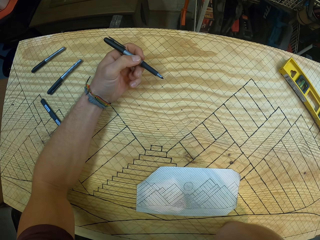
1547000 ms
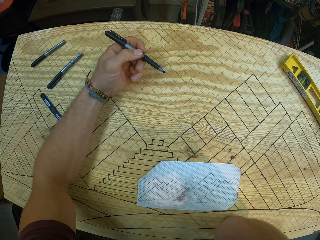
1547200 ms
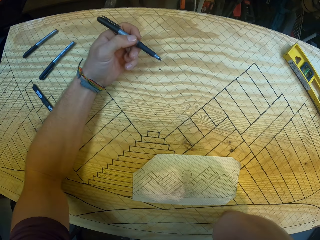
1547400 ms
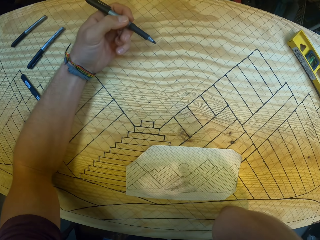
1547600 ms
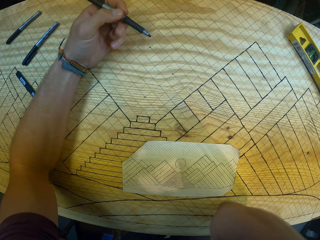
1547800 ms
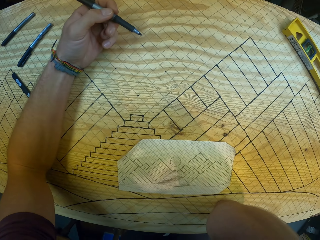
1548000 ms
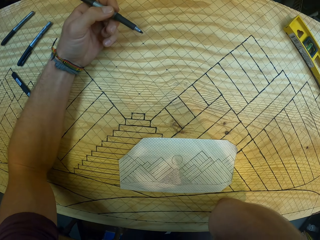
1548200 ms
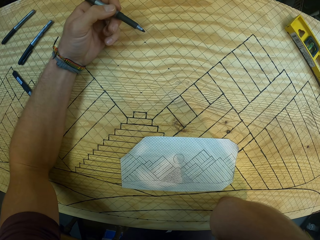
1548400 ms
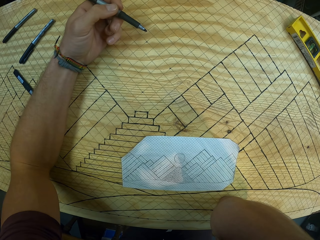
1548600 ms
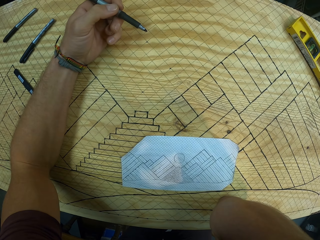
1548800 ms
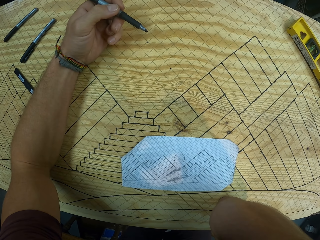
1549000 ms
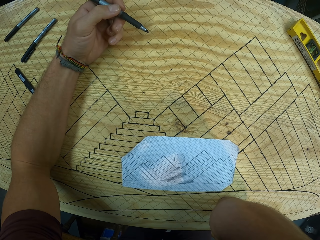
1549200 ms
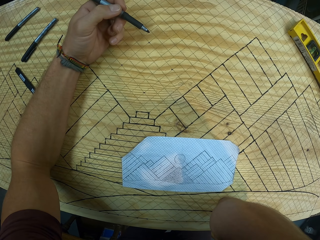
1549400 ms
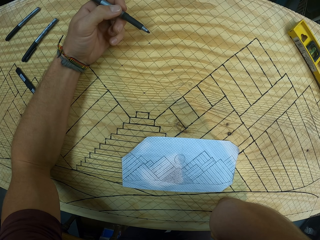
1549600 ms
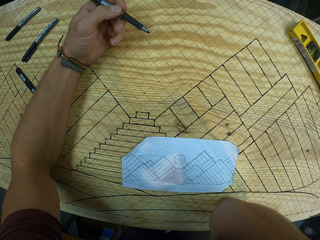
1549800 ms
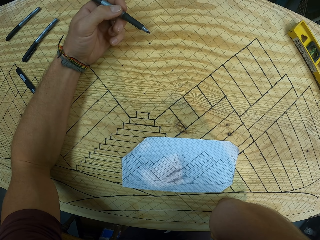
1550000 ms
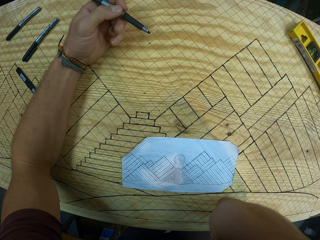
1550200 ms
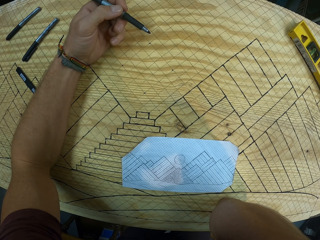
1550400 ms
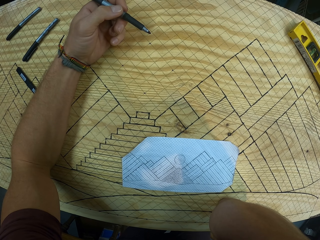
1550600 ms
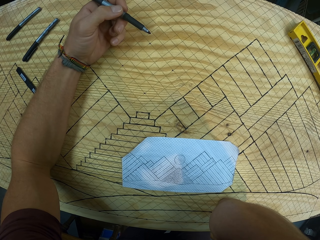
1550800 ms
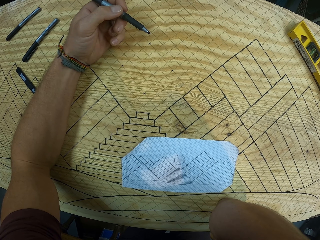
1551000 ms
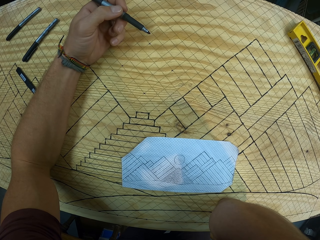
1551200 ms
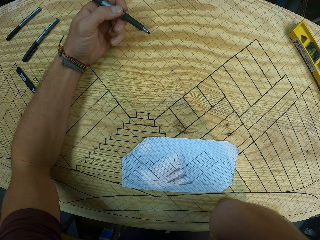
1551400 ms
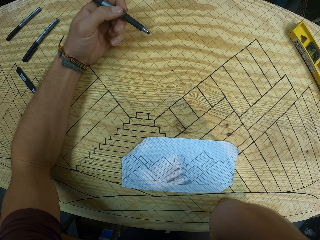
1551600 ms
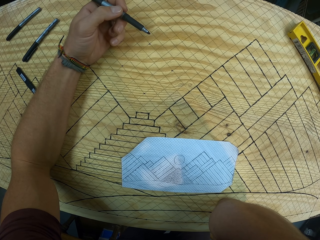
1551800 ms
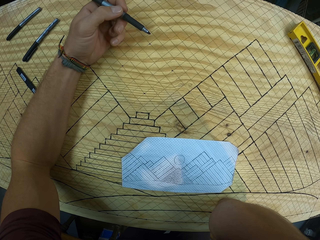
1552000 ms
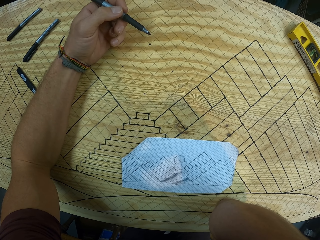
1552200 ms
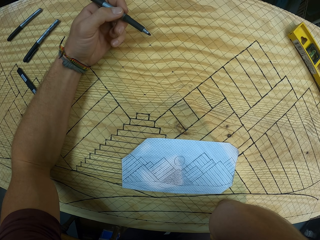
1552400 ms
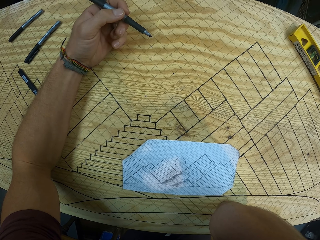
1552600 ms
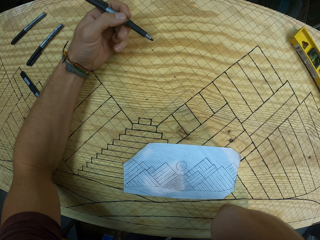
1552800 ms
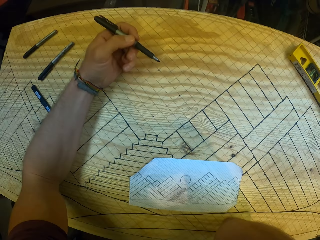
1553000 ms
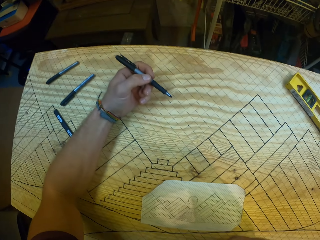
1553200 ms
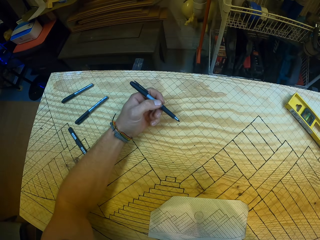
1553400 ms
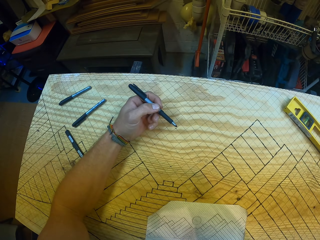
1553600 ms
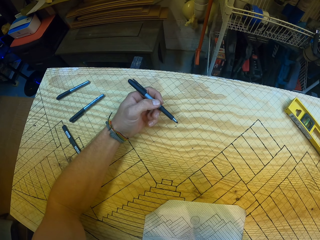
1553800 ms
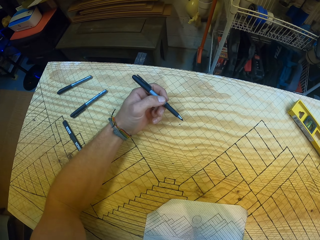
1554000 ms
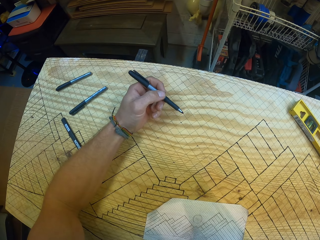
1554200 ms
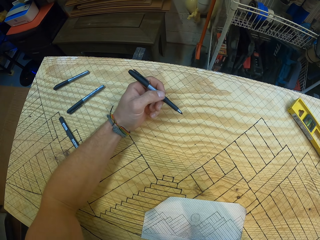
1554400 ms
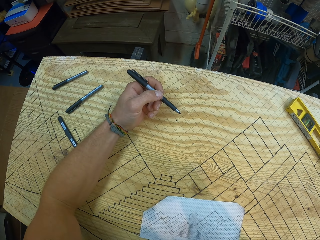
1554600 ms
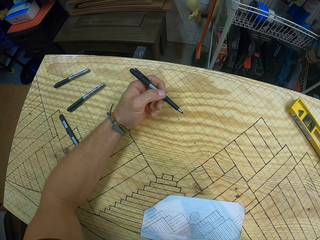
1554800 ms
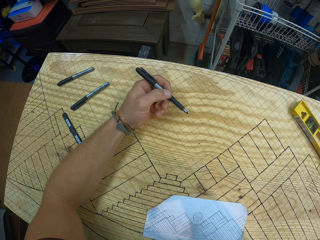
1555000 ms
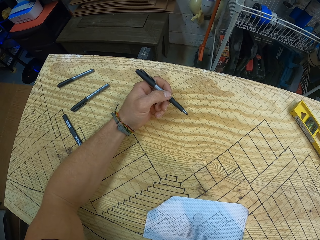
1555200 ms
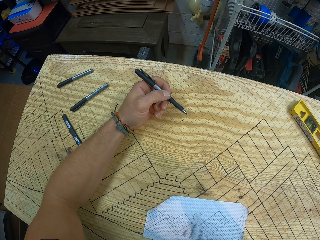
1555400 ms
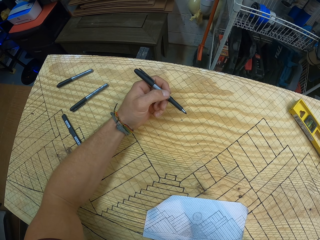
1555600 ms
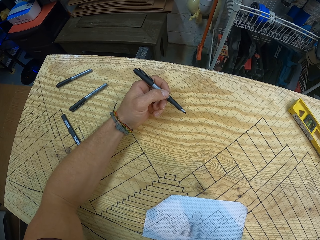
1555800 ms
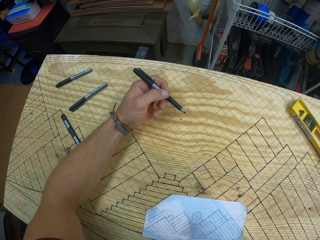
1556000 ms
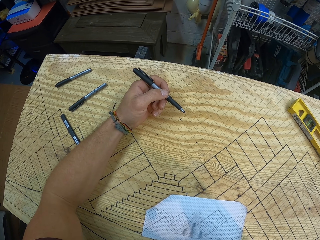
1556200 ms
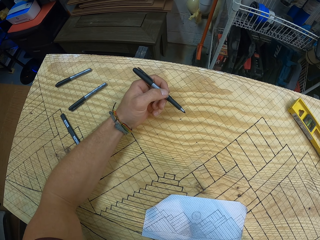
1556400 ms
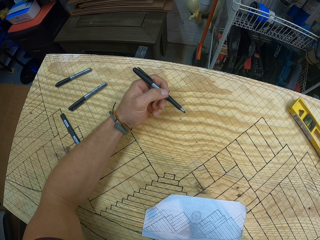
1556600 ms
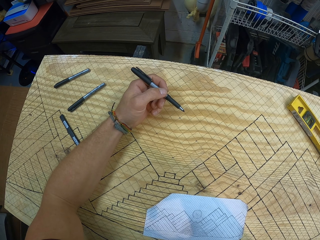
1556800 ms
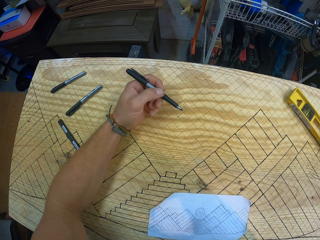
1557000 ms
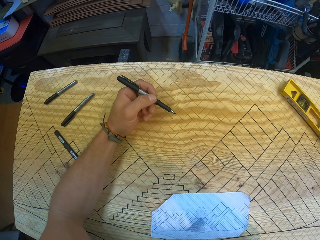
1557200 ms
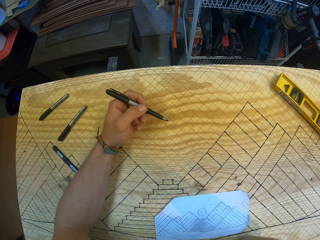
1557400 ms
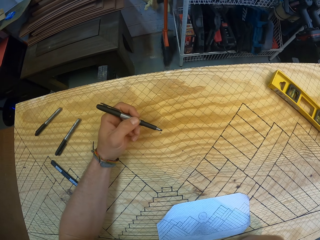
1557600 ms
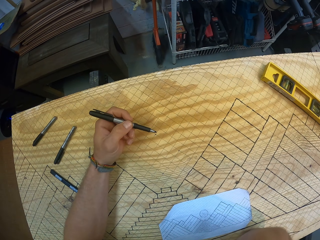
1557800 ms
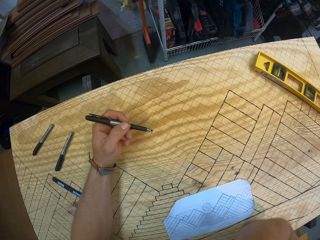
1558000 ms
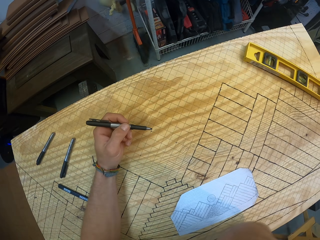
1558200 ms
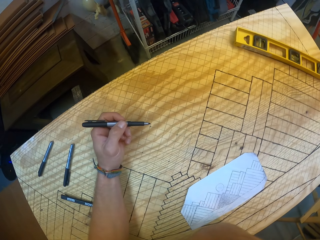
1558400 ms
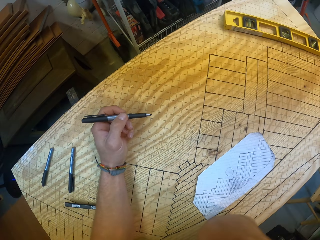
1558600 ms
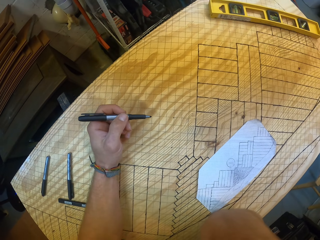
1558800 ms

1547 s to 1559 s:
The camera wearer looks around.

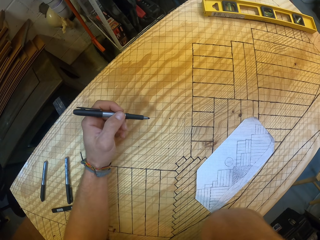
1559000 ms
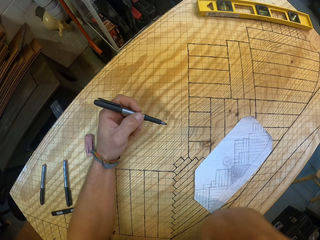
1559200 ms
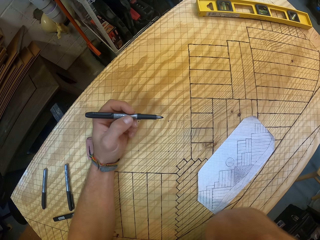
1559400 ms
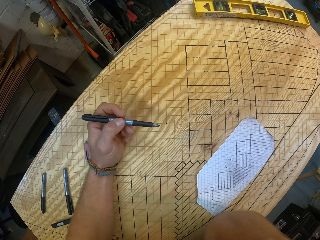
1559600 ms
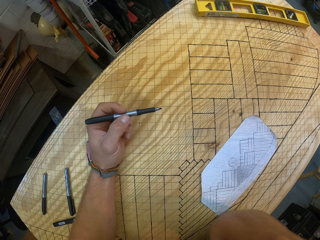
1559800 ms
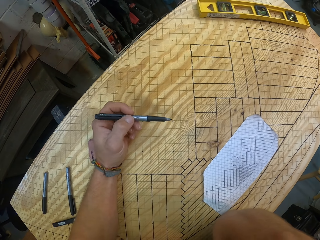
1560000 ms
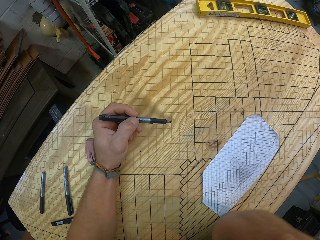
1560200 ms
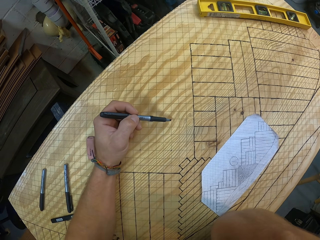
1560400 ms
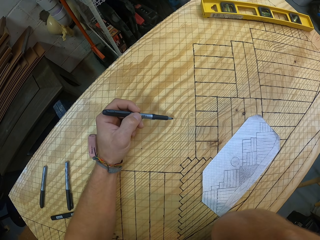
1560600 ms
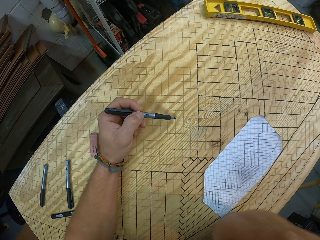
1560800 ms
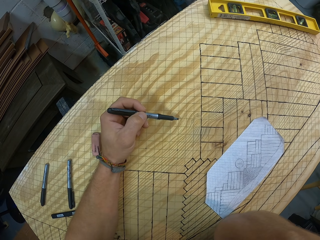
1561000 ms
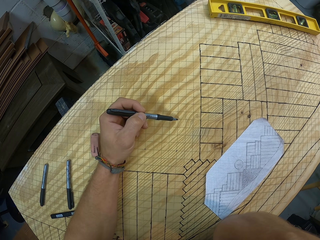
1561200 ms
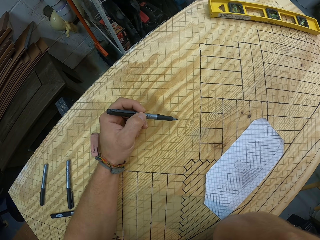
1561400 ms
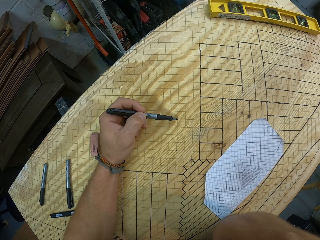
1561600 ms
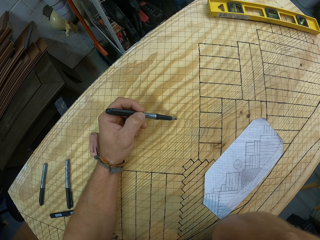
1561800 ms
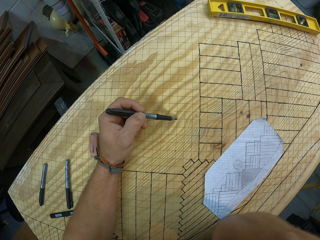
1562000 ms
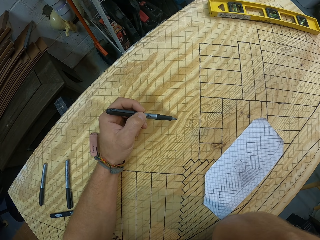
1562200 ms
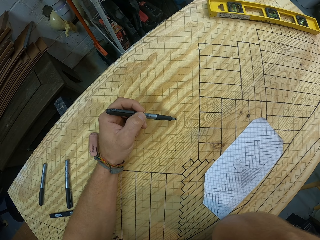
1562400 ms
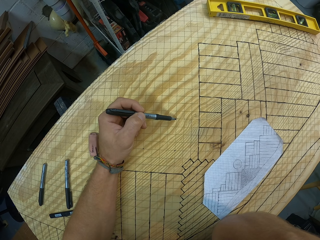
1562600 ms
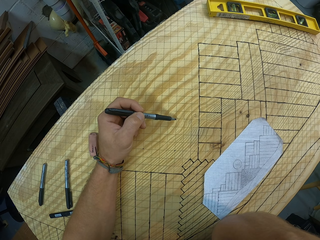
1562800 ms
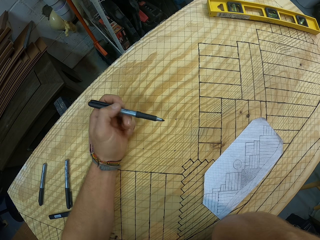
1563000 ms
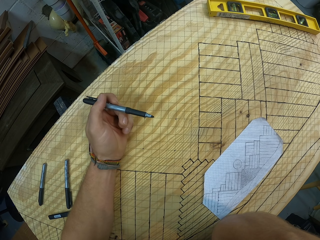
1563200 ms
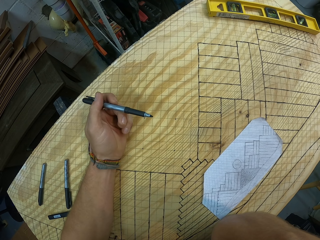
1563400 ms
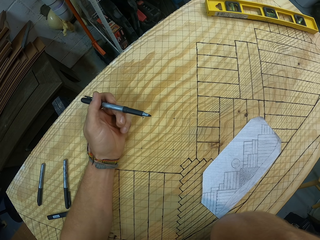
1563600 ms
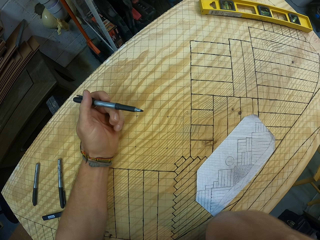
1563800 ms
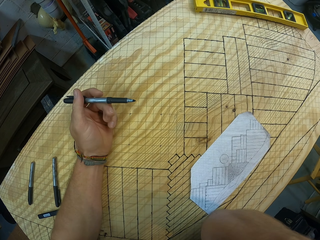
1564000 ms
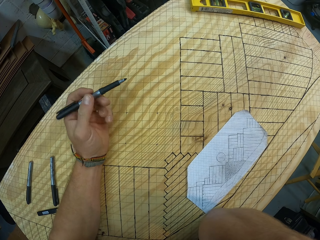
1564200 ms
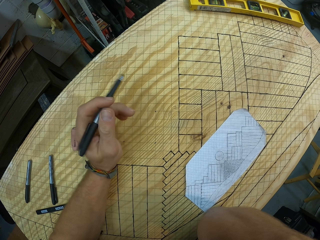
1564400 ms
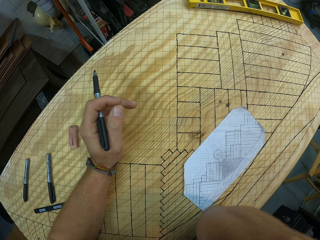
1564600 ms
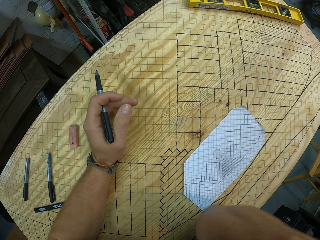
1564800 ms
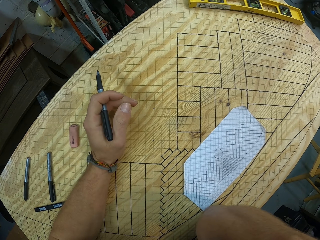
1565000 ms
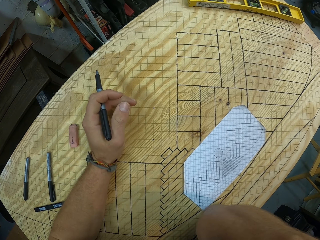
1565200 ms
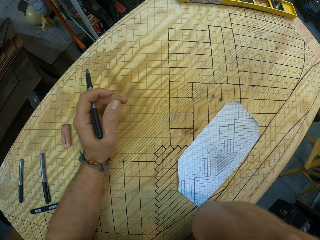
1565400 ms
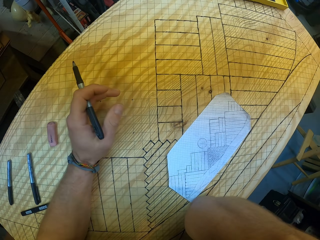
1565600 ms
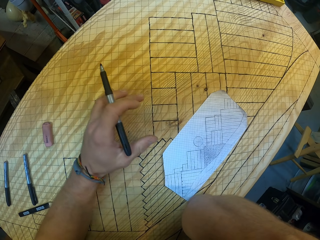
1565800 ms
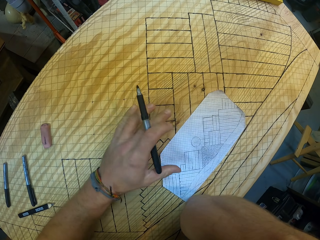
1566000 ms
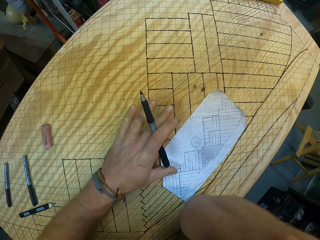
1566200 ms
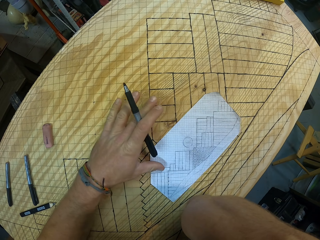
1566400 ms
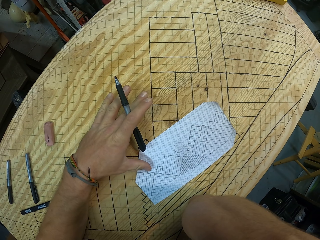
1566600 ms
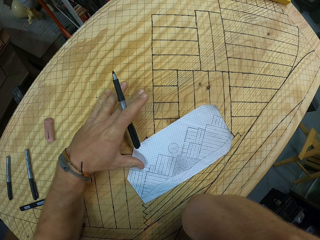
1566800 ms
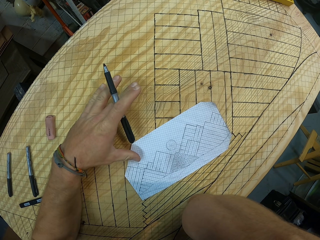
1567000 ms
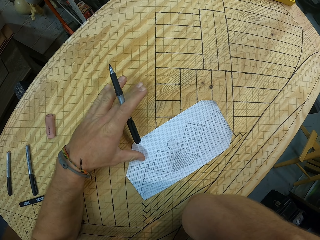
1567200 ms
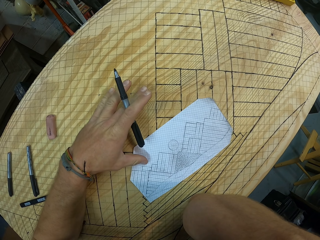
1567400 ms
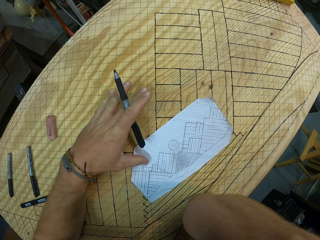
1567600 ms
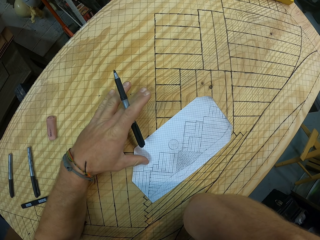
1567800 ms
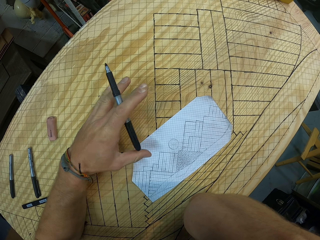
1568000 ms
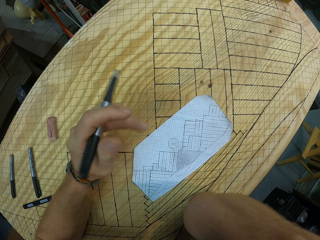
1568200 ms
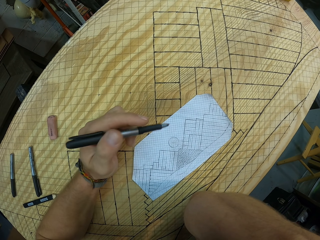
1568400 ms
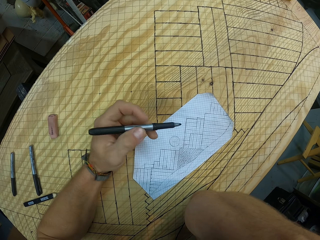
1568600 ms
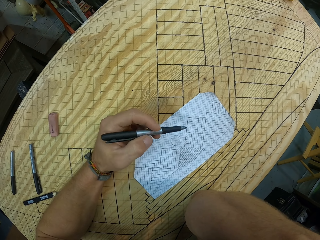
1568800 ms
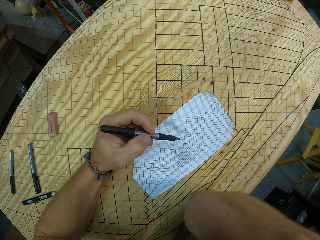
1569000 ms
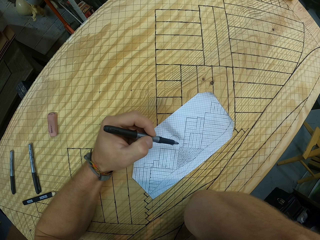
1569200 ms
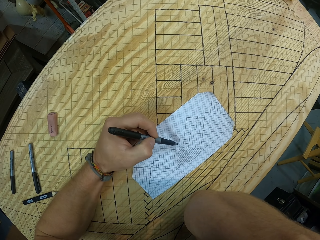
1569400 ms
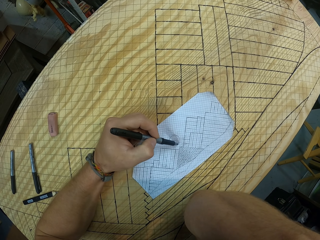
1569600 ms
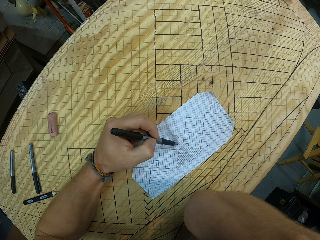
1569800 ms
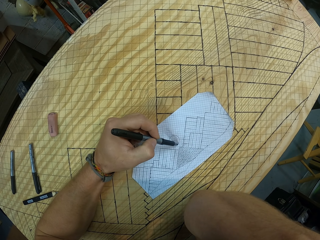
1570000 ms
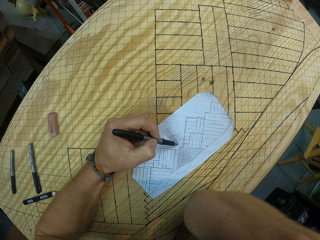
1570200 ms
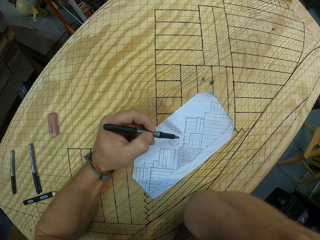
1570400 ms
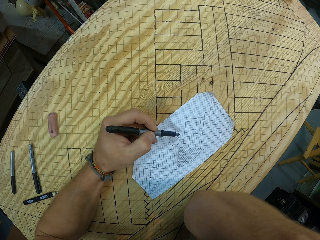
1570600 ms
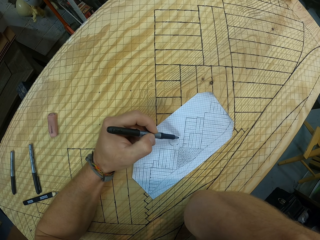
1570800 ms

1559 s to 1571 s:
The camera wearer adjusts a pen in his hand. He moves a piece of paper.
